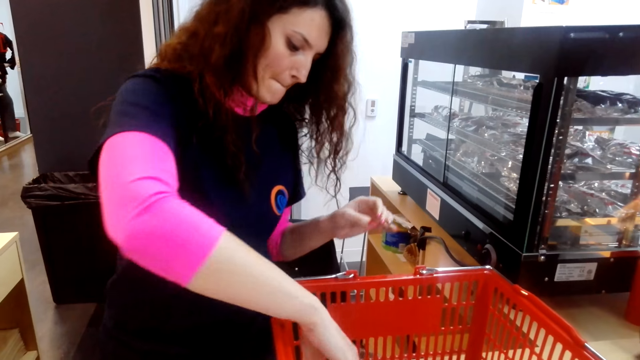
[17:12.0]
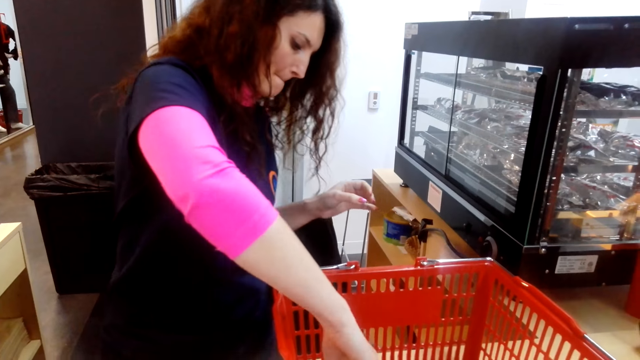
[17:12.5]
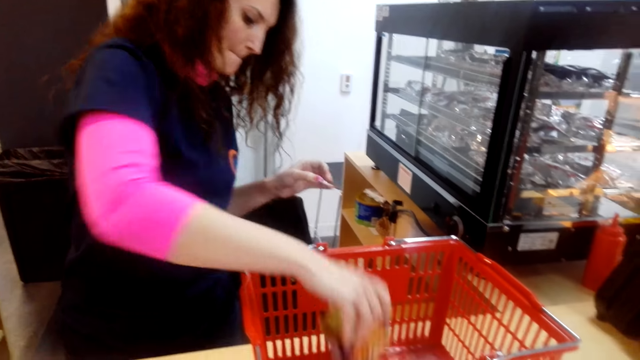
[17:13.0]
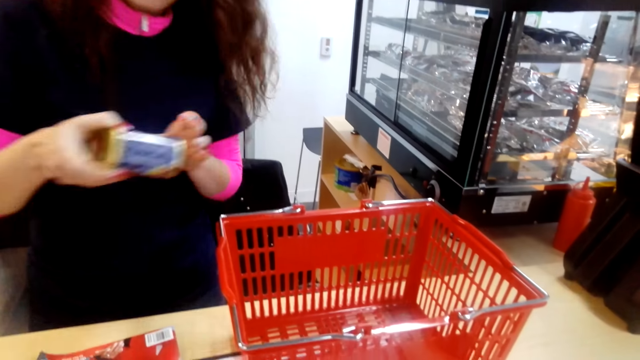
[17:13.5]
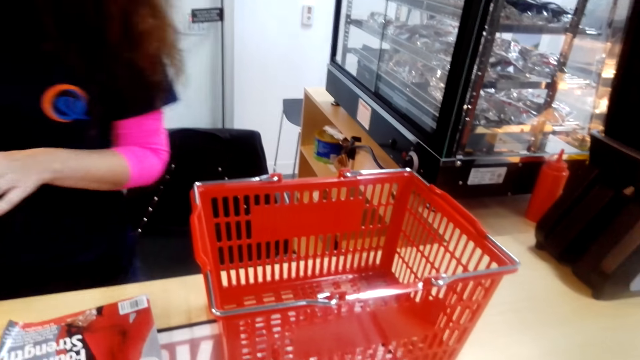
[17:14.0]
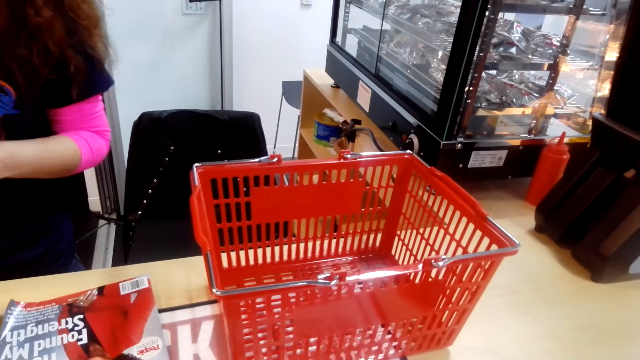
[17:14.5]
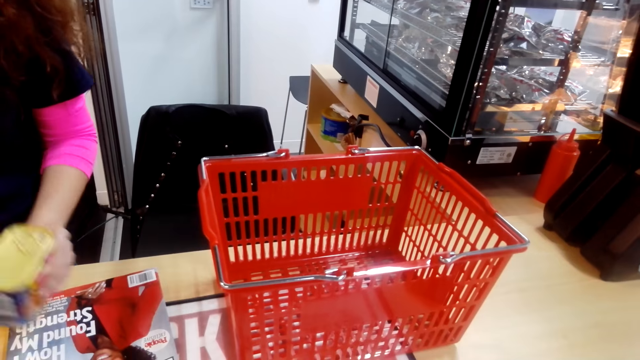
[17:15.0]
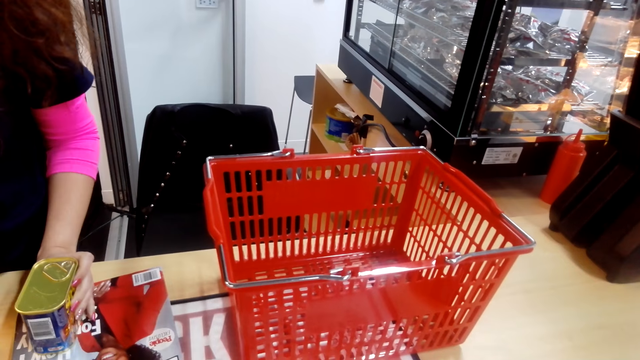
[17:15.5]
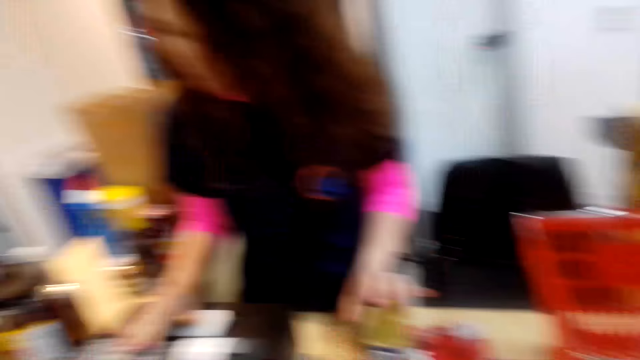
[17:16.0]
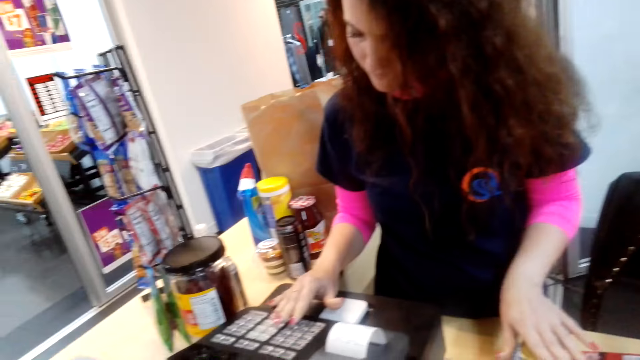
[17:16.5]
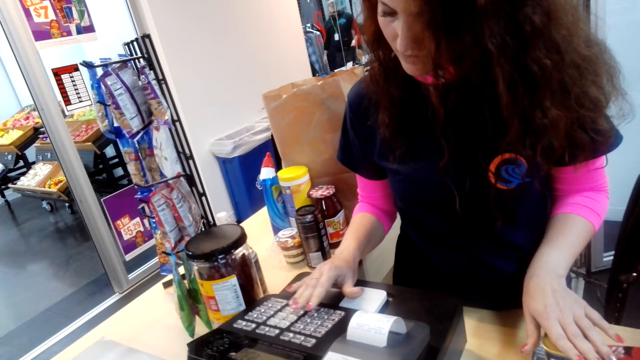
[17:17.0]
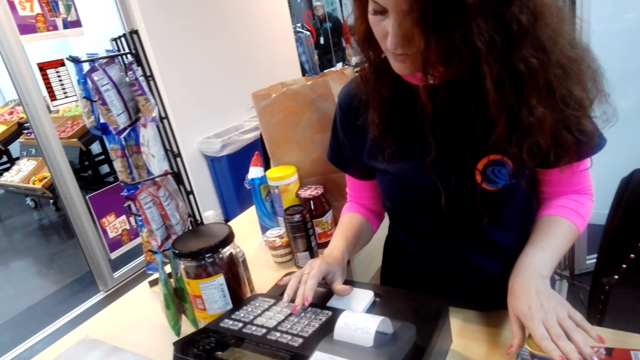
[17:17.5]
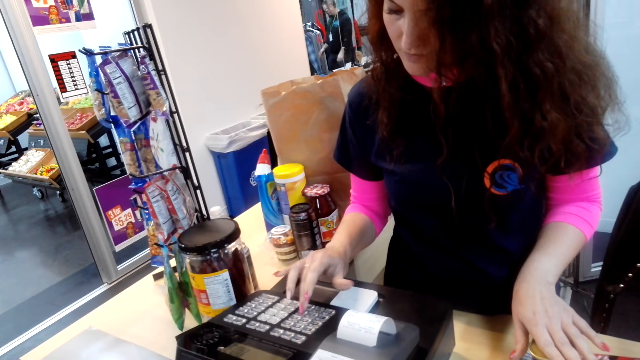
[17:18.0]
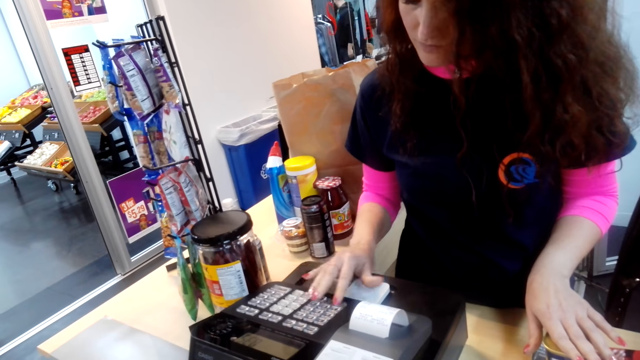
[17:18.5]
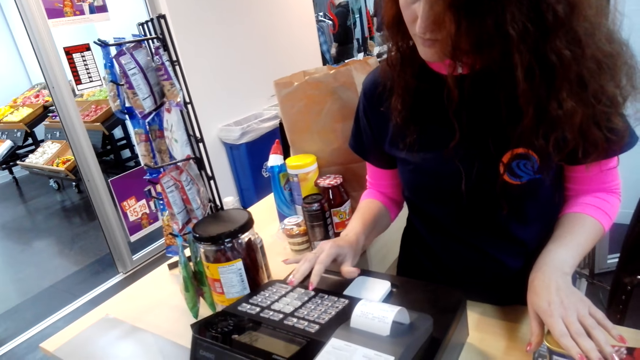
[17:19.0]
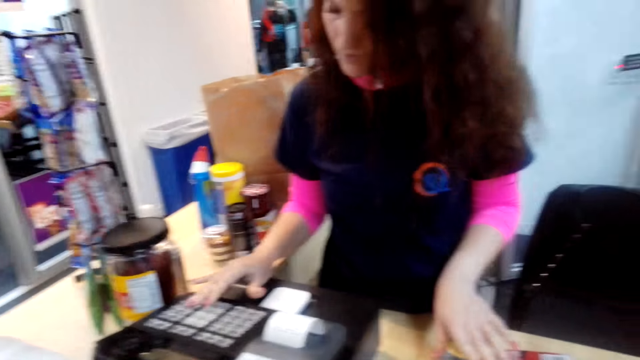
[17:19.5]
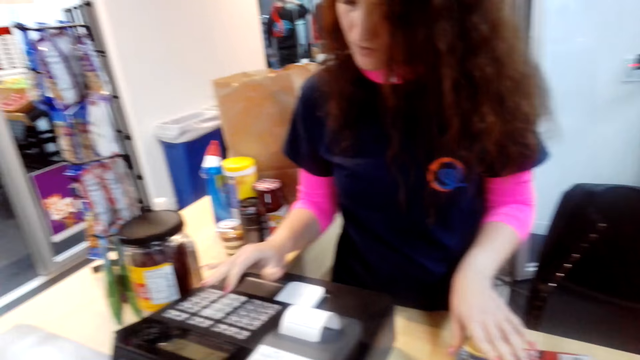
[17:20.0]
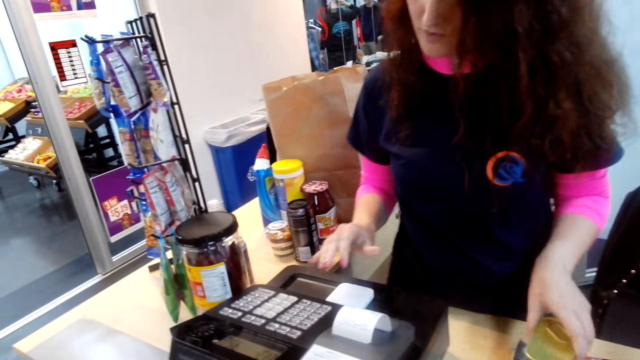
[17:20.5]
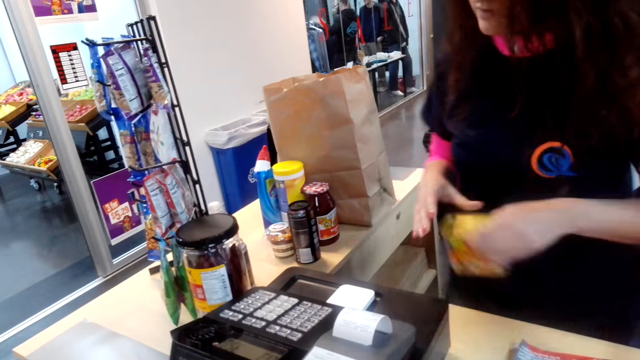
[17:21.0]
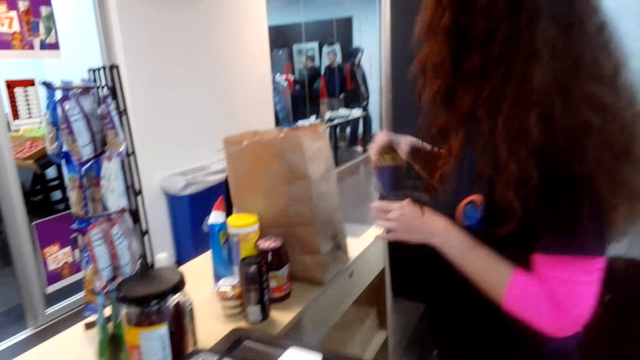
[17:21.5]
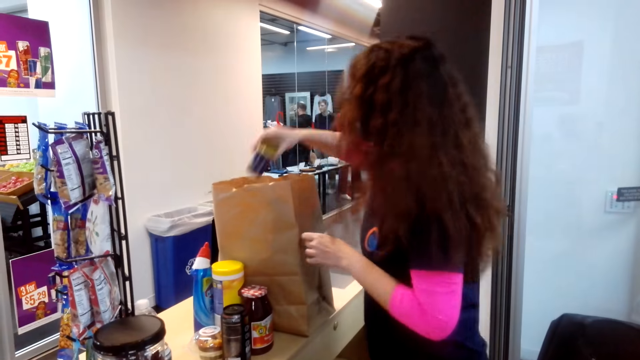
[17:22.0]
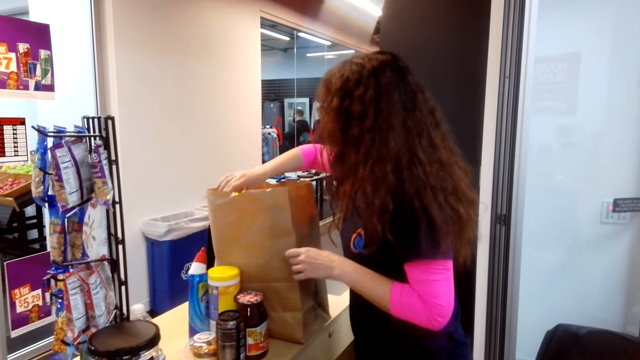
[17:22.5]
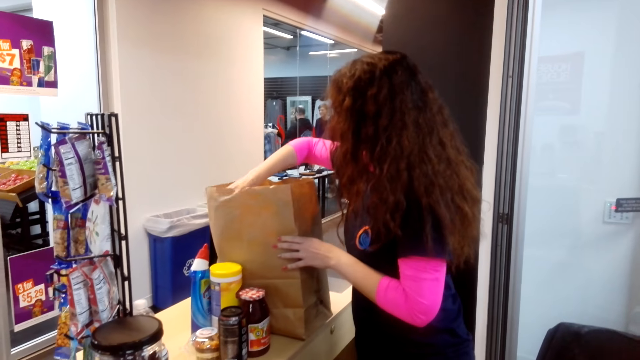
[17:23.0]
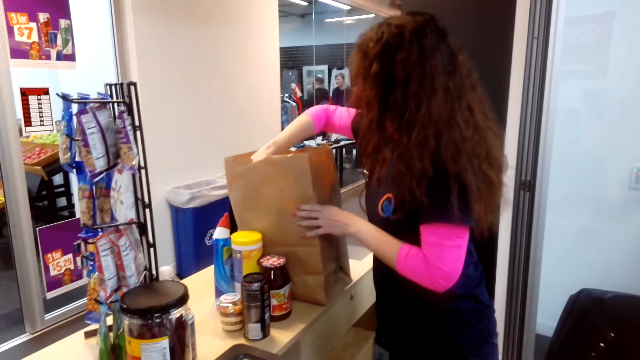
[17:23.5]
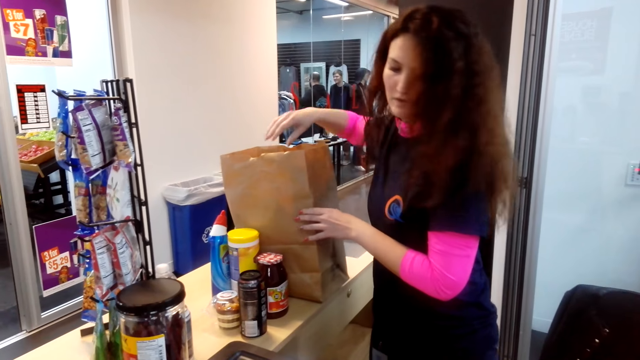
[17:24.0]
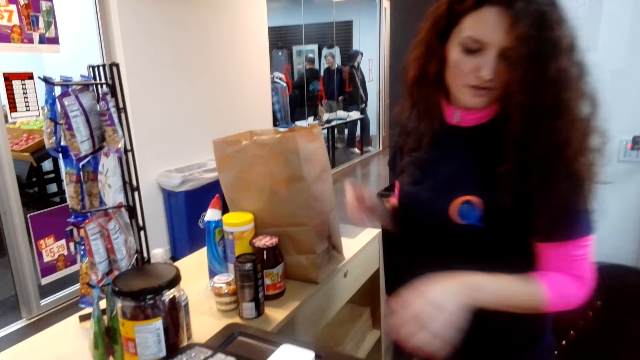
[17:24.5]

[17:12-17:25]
A person calculates the prices of the stuff bought using a counter machine. The person packs the stuff.

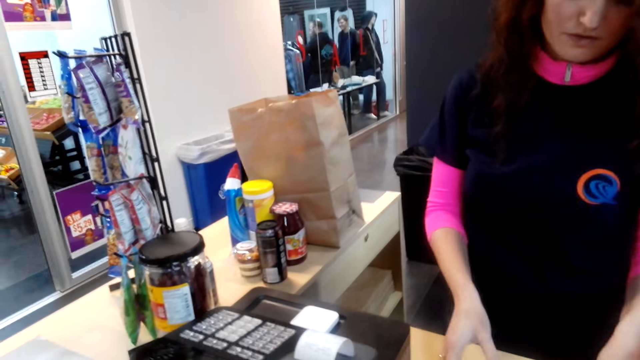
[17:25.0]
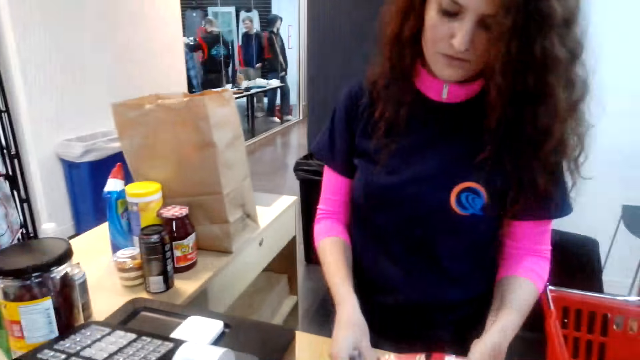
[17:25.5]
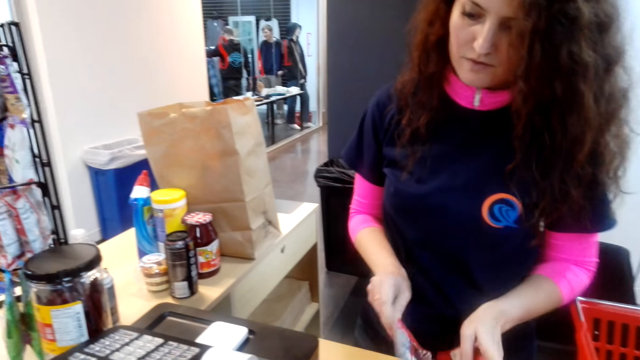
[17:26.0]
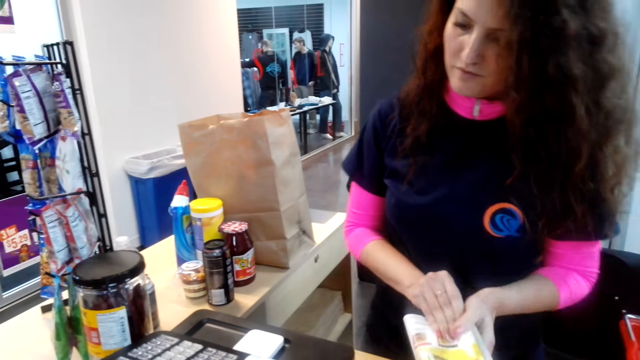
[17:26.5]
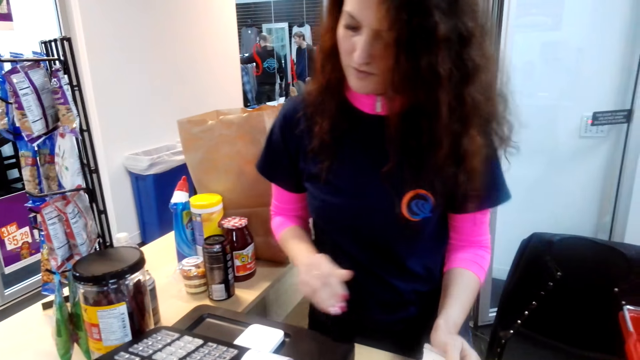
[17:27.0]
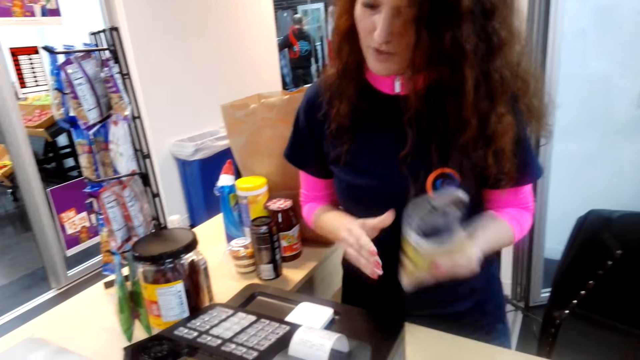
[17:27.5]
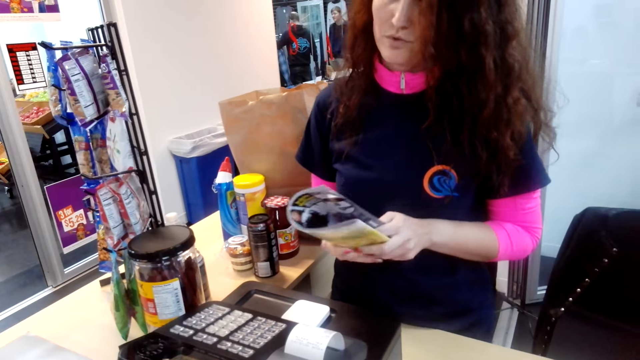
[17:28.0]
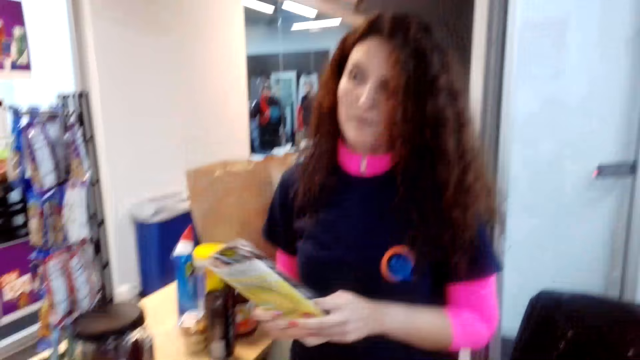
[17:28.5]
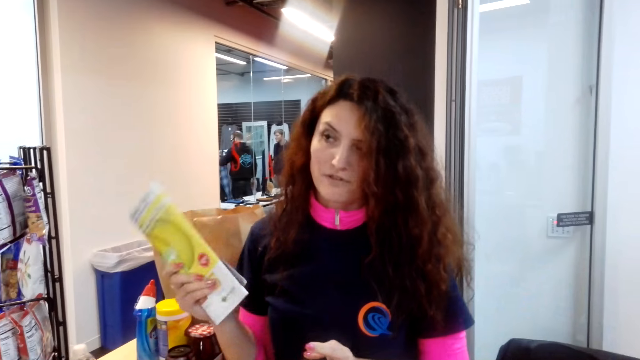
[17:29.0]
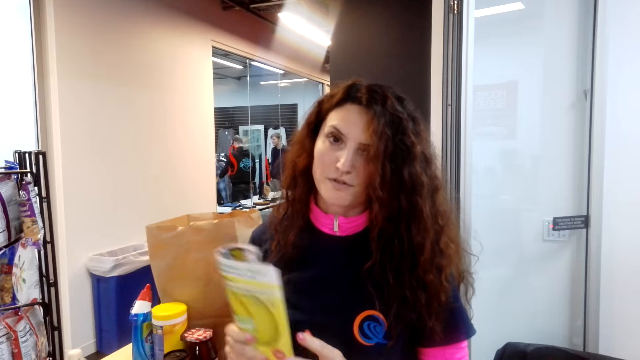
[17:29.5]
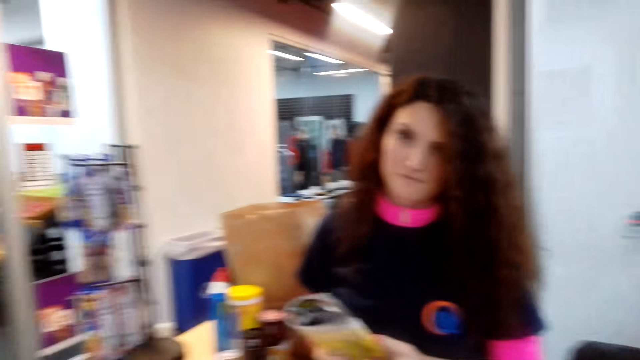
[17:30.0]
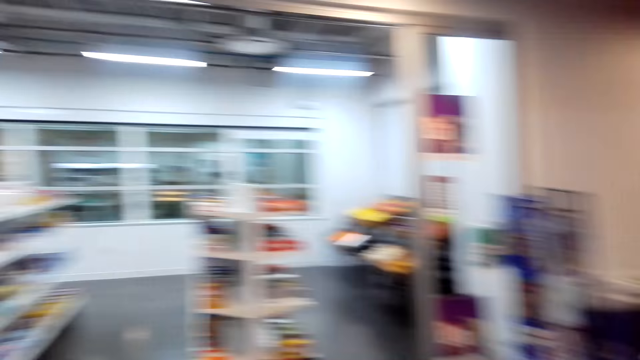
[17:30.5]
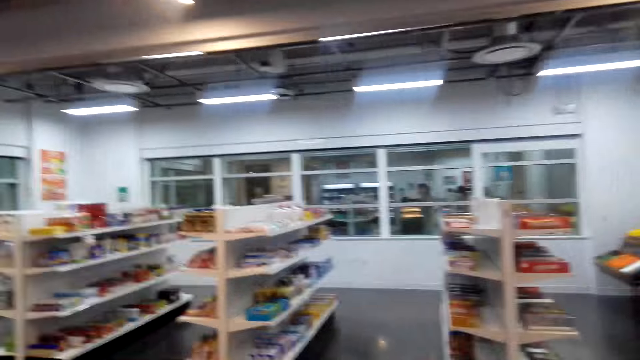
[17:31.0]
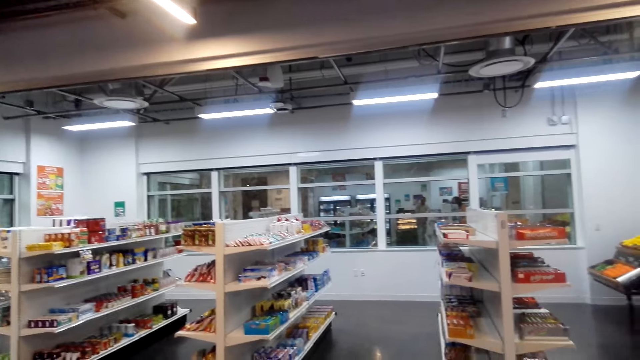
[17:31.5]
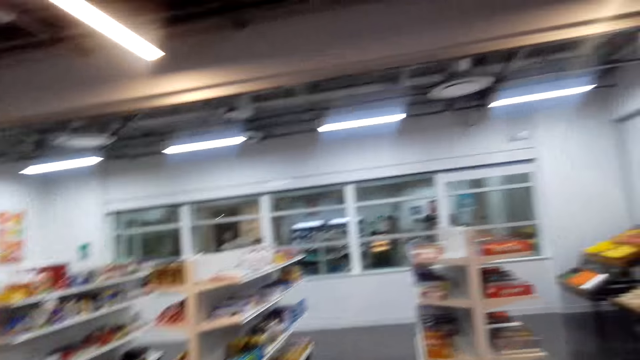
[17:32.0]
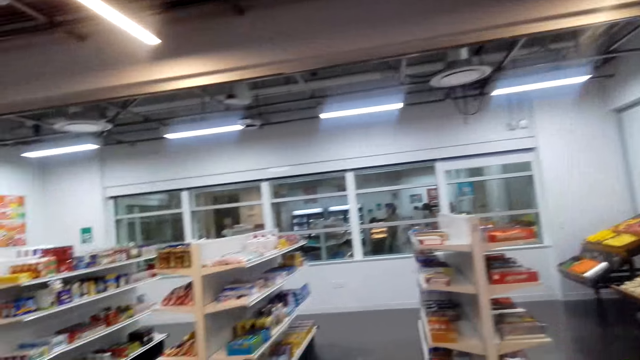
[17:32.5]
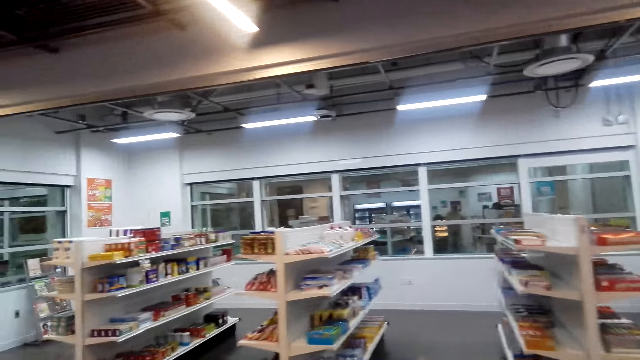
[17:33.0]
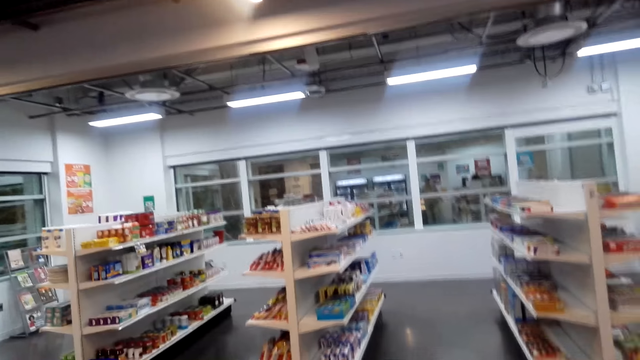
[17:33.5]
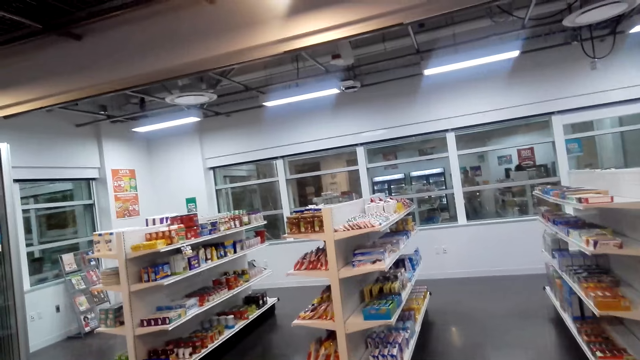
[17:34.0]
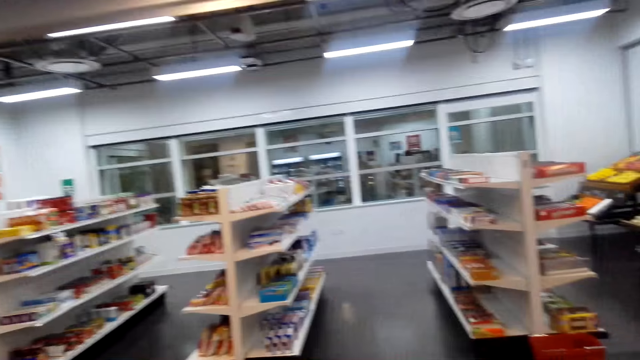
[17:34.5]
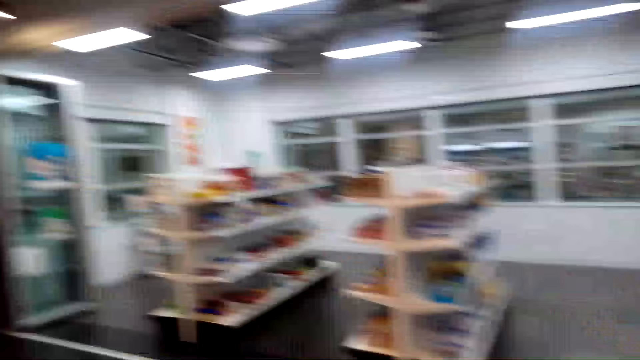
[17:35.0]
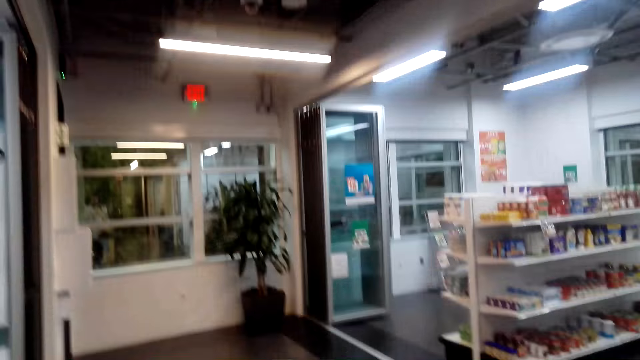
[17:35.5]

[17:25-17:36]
A person takes a book and talks. The camera wearer walks and talks.
